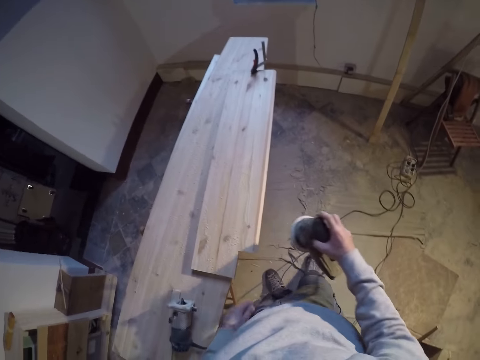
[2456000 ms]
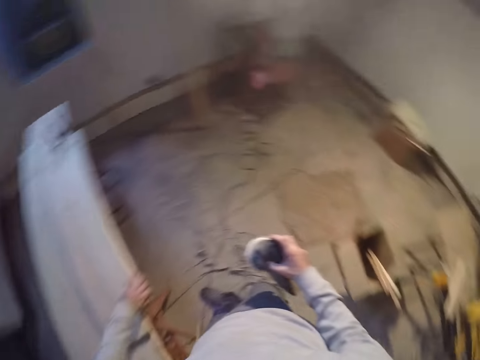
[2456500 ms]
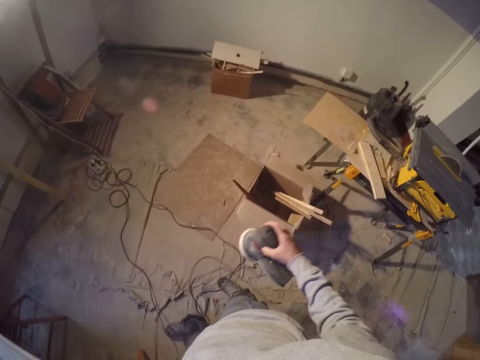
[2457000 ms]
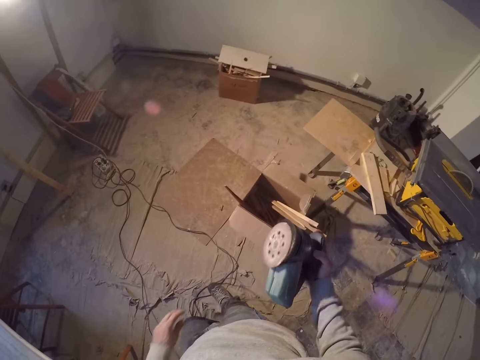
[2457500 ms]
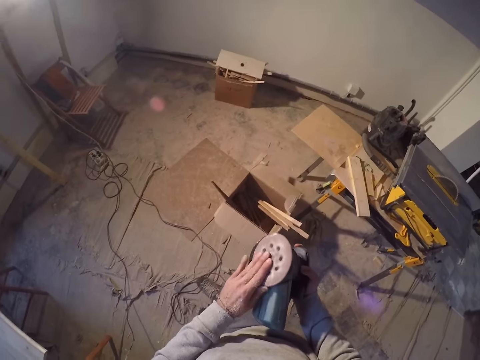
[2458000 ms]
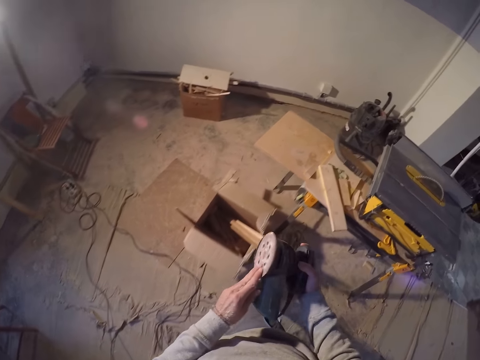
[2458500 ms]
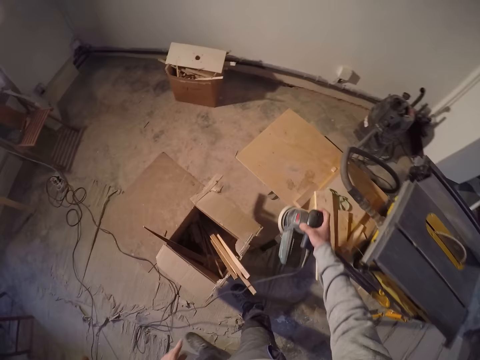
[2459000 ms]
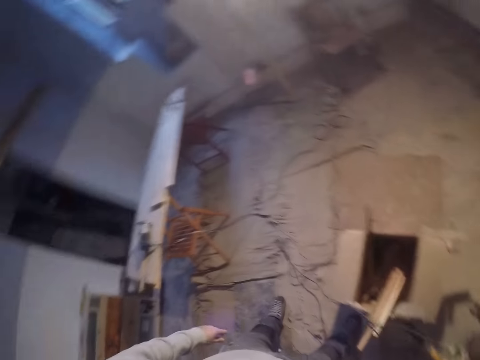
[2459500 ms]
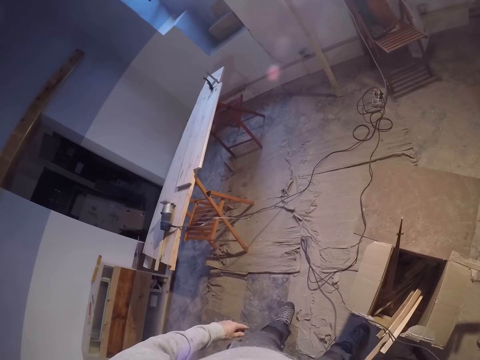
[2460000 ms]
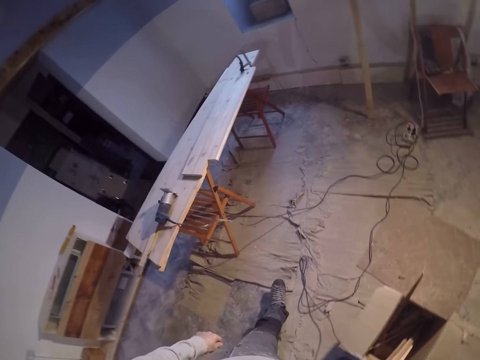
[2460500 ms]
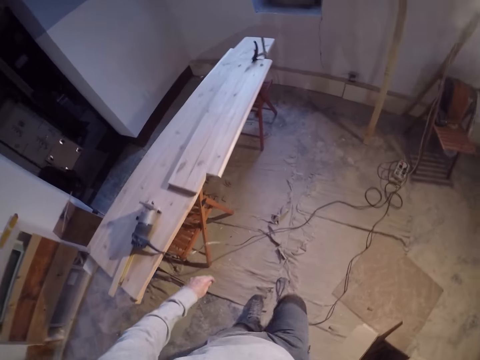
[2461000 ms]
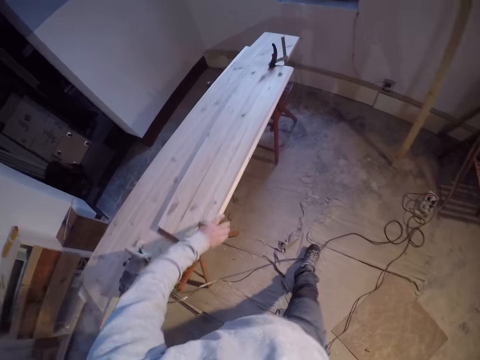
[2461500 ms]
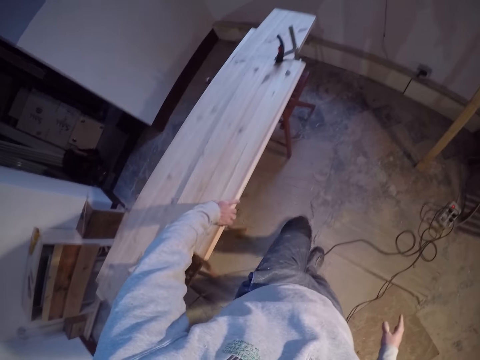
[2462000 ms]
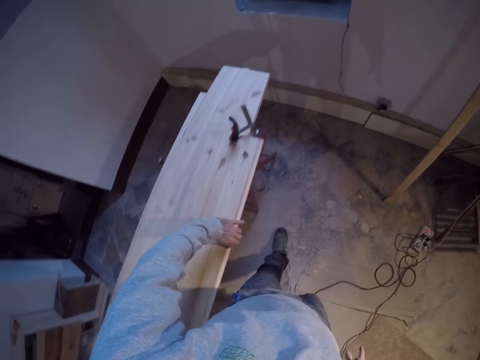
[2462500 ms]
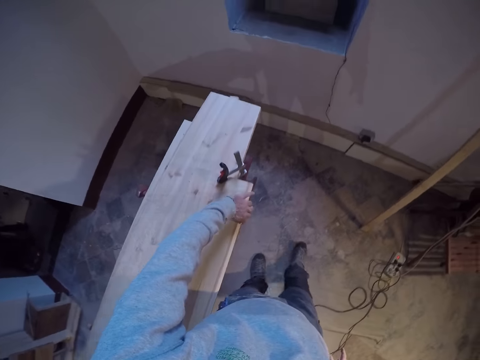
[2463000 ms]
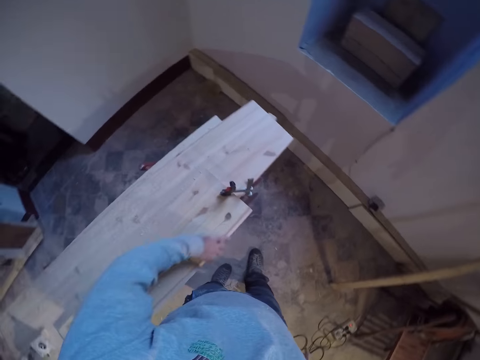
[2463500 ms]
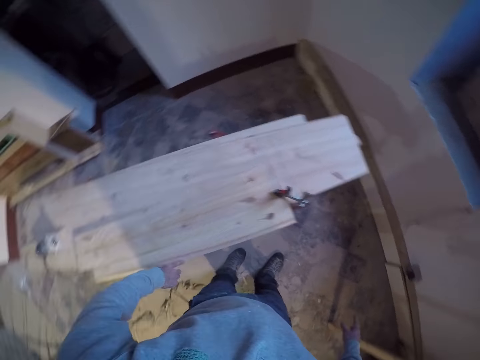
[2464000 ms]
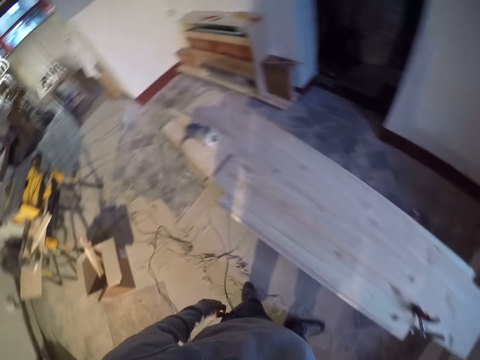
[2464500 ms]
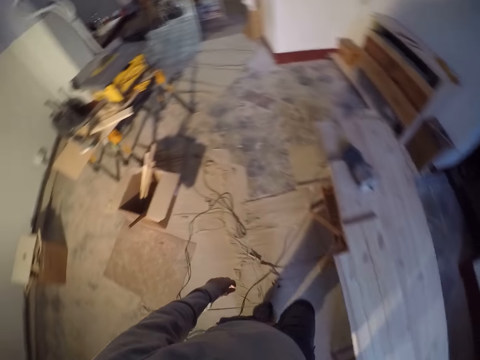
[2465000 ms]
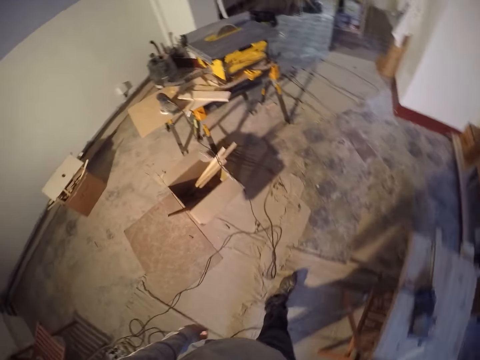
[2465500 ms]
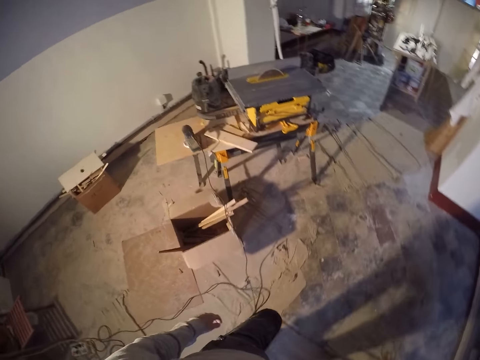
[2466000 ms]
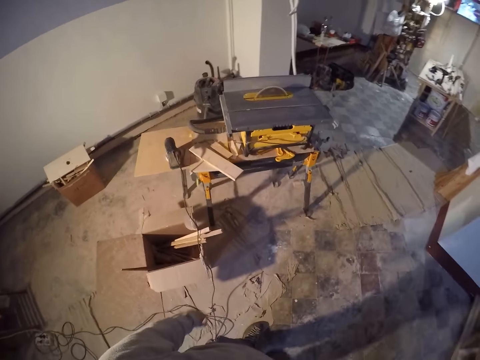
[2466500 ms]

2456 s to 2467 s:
The camera wearer touches the sandpaper on the sanding machine with his right hand. He drops the sanding machine on a table saw with his right hand. He walks. He rubs his left hand on the wood. He walks.

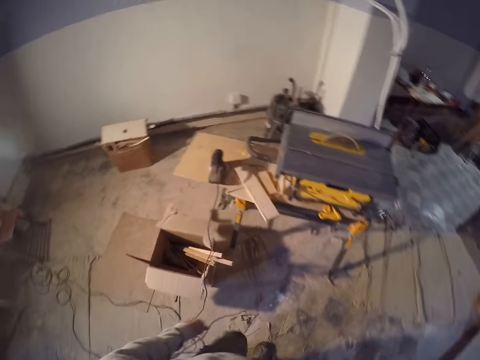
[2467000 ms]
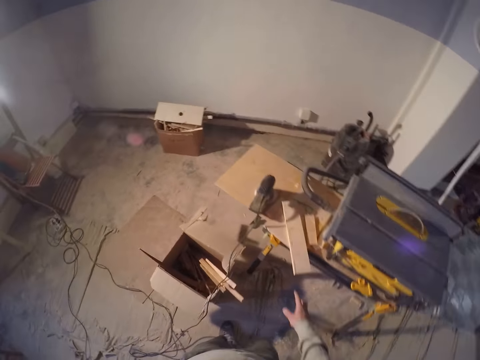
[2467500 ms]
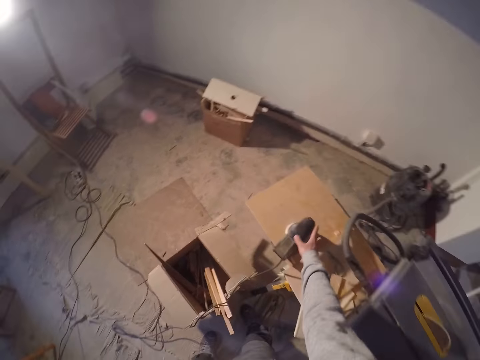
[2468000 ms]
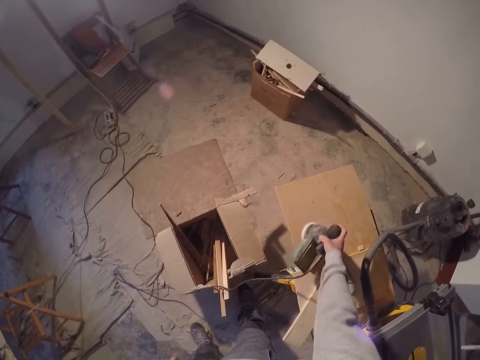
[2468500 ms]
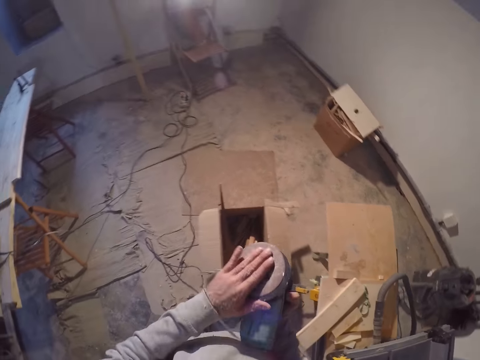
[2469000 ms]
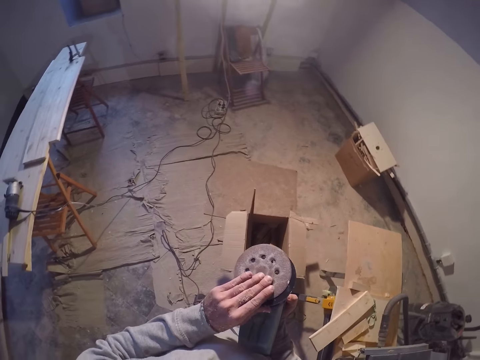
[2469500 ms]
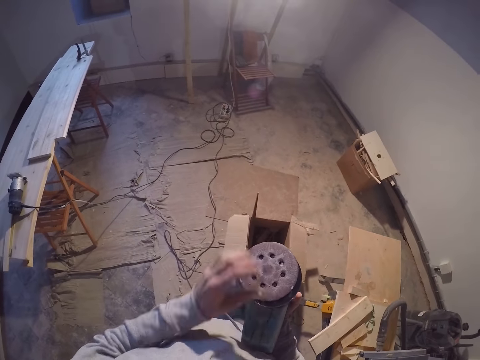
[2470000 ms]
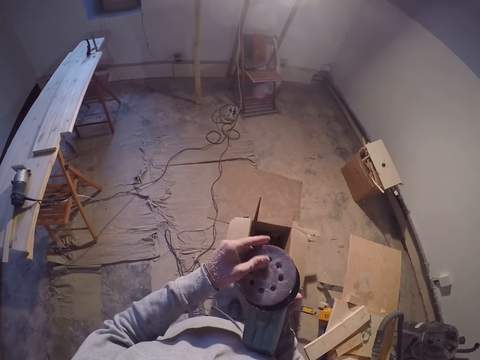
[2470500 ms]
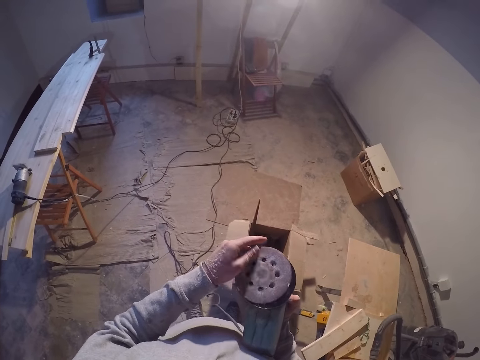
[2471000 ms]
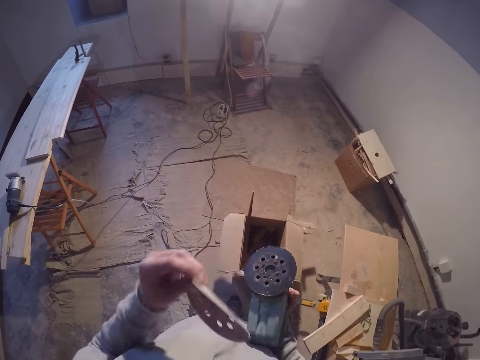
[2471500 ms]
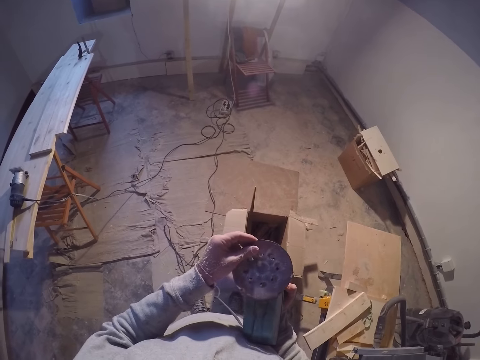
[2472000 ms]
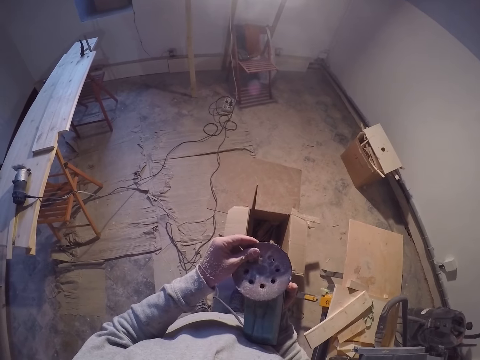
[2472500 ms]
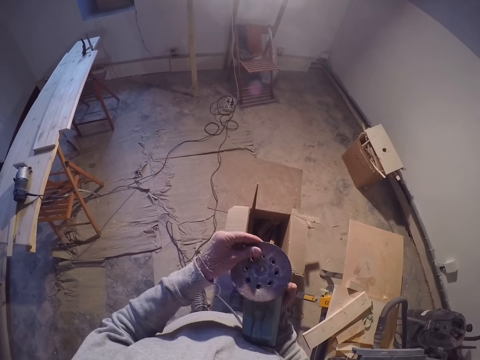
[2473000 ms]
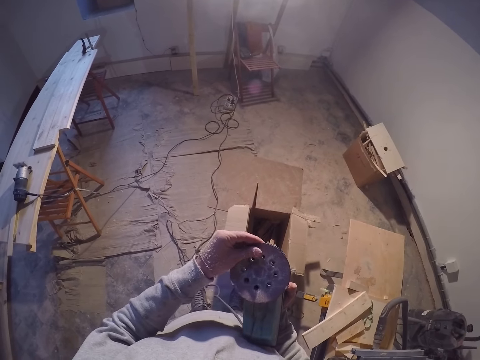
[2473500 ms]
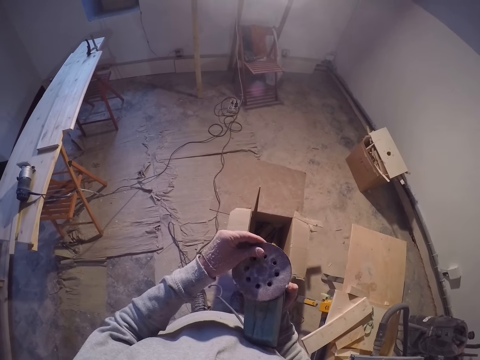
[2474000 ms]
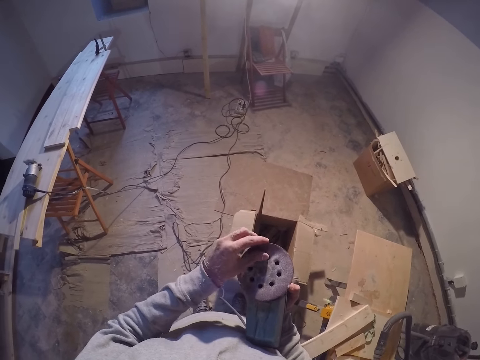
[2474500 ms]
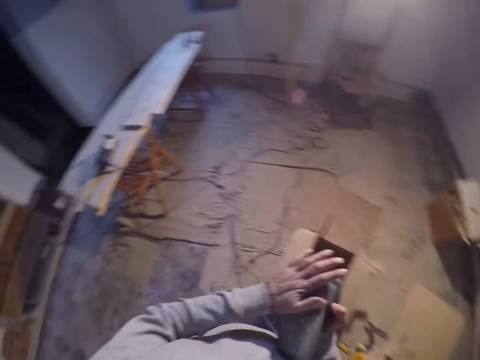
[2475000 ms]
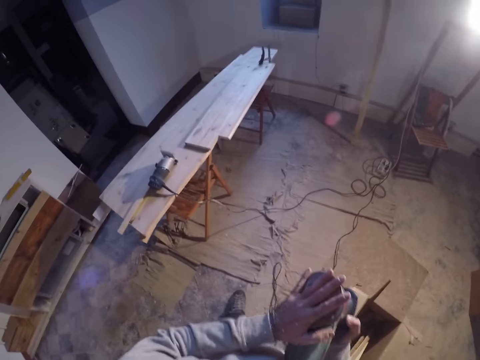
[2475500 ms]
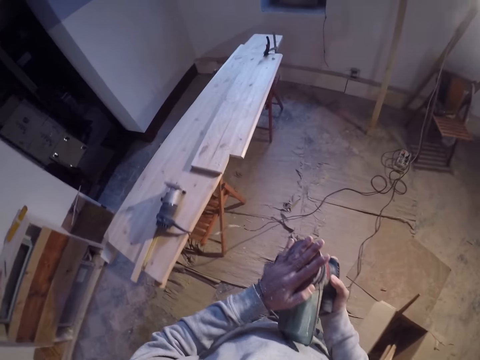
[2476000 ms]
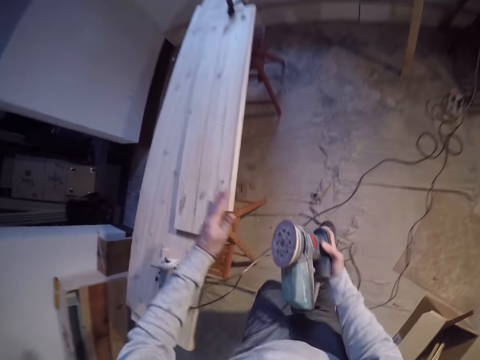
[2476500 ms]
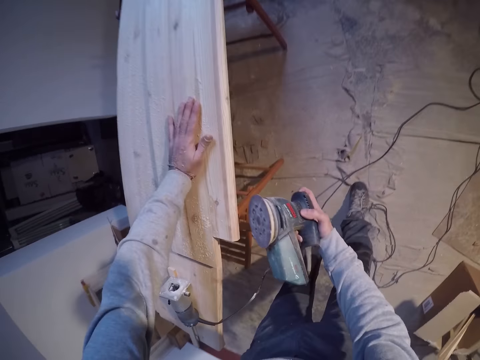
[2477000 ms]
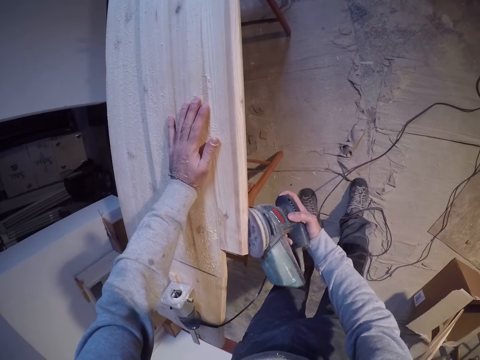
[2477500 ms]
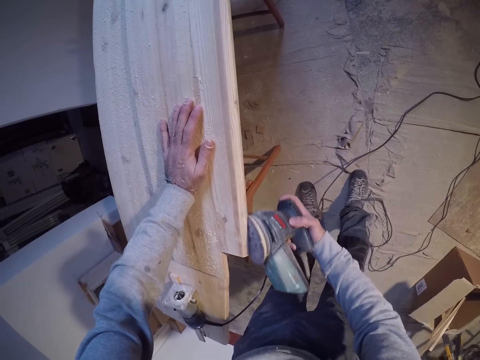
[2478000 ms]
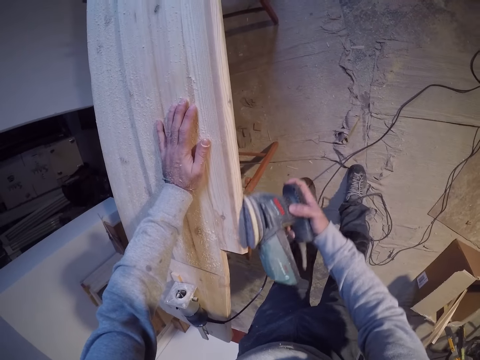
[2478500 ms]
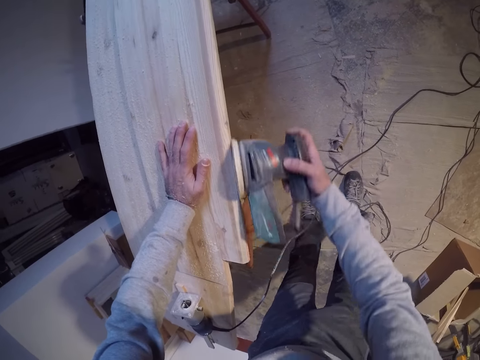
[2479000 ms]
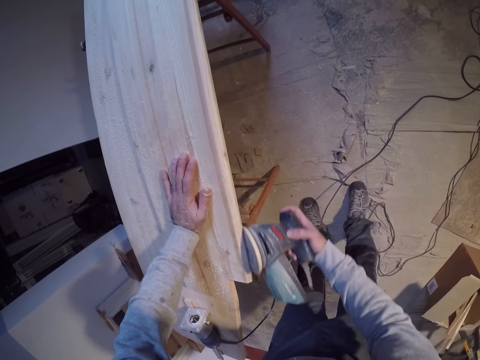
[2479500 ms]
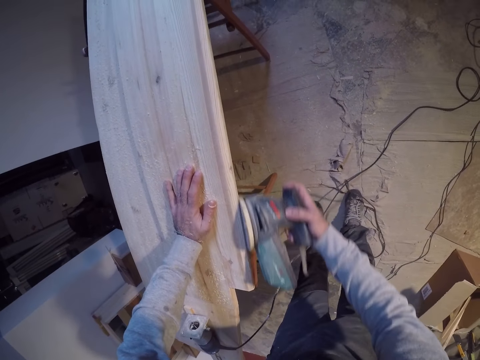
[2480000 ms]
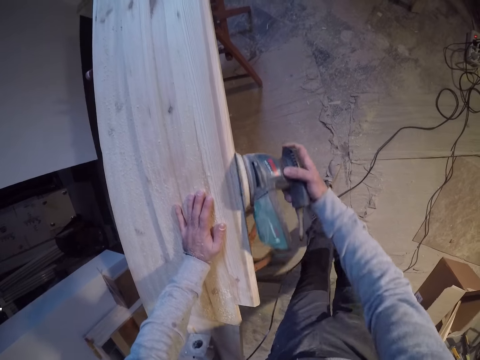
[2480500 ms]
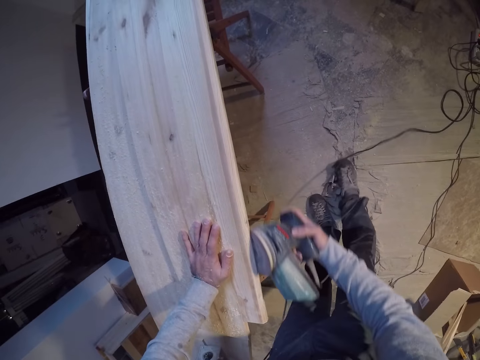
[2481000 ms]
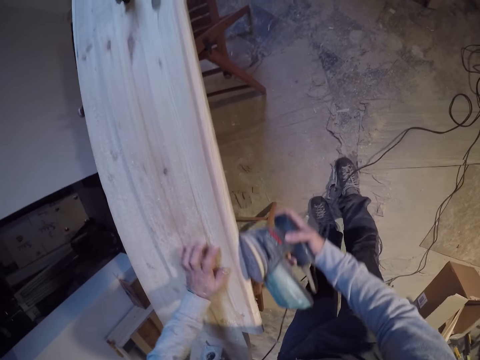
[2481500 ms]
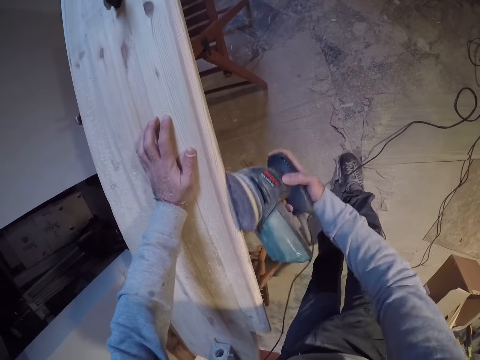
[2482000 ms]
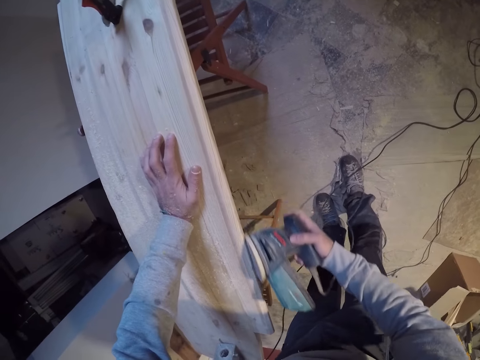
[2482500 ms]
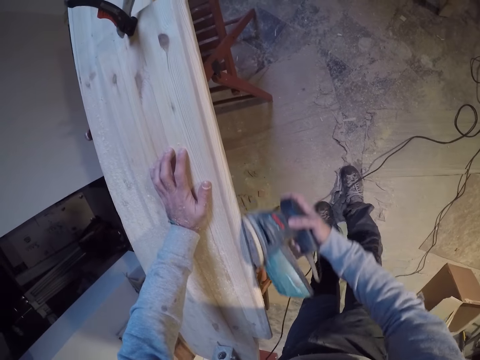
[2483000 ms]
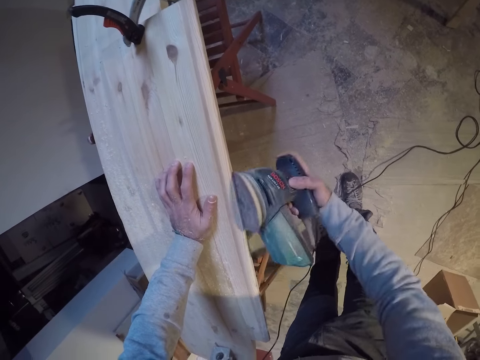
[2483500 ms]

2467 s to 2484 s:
The camera wearer takes the sanding machine or grinder from a table saw with his right hand. He touches the sandpaper on the sanding machine with his left hand. He removes the sandpaper from the sanding machine with his left hand. He places the sandpaper on the sanding machine with his left hand. He connects the grinder. He walks. He touches the wood with his left hand. He sands the wood with the sanding machine in his right hand.
